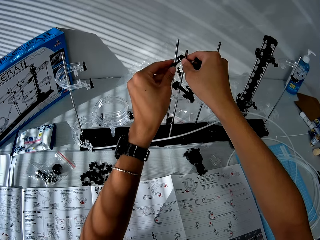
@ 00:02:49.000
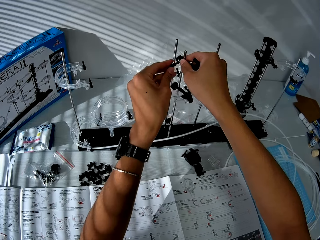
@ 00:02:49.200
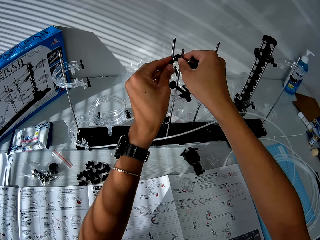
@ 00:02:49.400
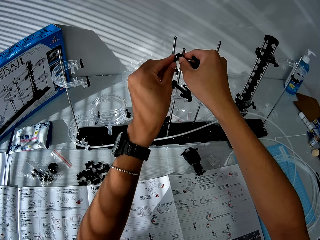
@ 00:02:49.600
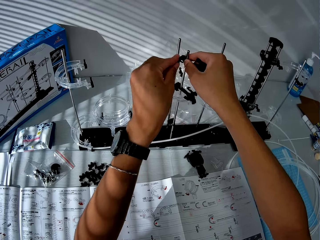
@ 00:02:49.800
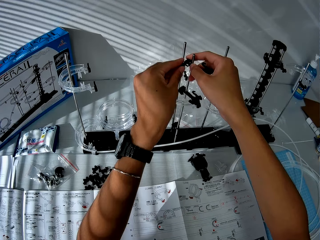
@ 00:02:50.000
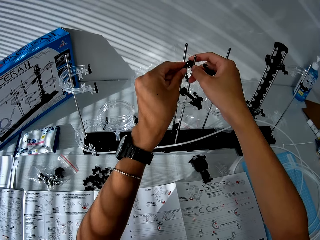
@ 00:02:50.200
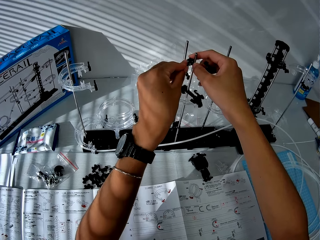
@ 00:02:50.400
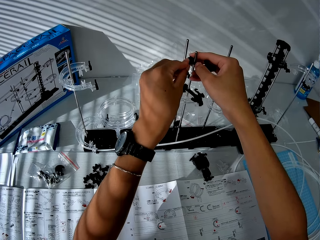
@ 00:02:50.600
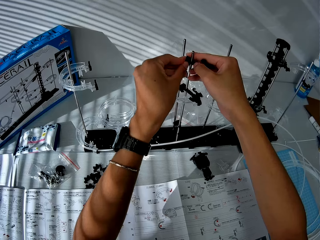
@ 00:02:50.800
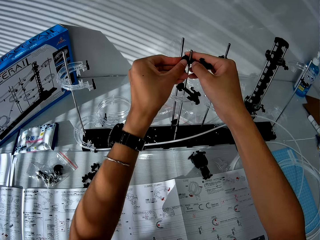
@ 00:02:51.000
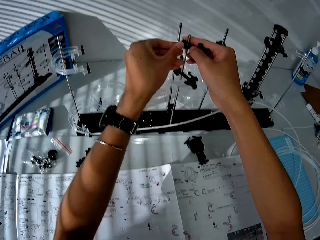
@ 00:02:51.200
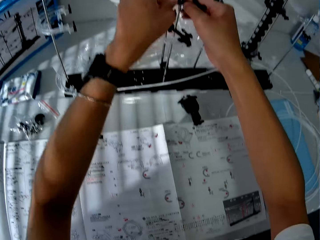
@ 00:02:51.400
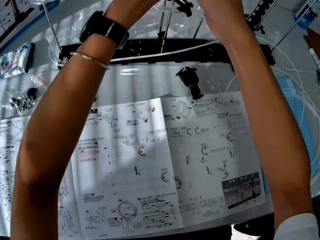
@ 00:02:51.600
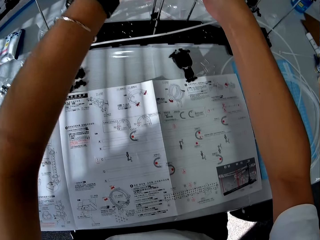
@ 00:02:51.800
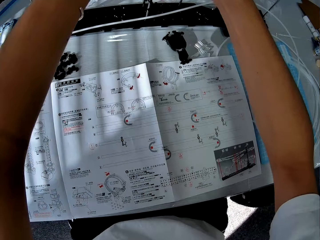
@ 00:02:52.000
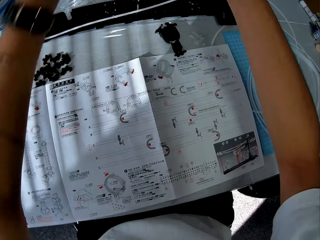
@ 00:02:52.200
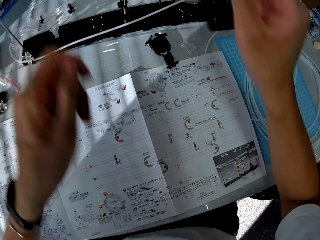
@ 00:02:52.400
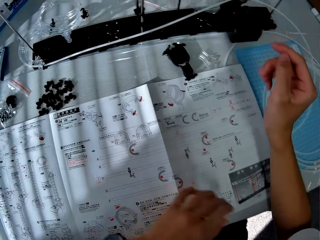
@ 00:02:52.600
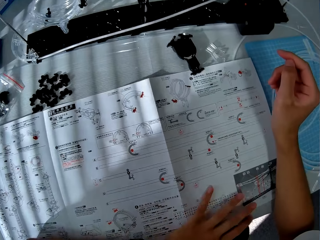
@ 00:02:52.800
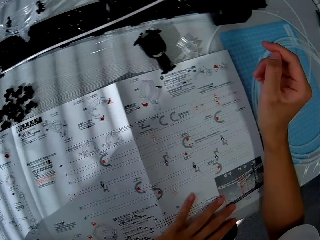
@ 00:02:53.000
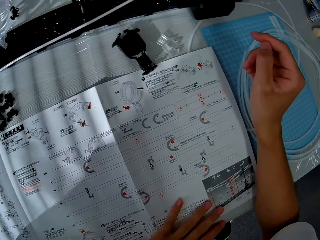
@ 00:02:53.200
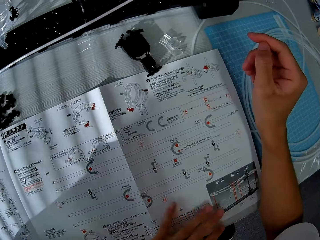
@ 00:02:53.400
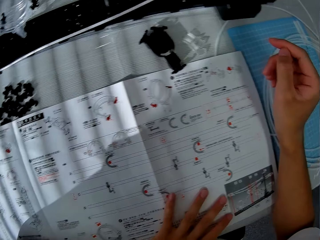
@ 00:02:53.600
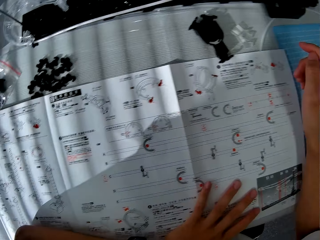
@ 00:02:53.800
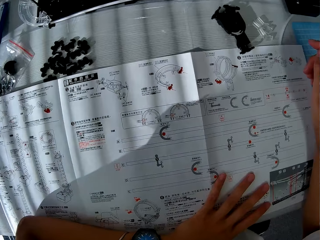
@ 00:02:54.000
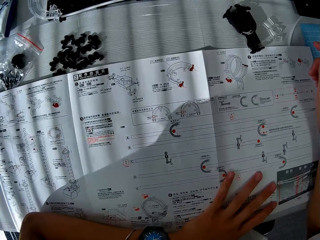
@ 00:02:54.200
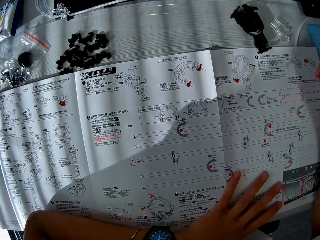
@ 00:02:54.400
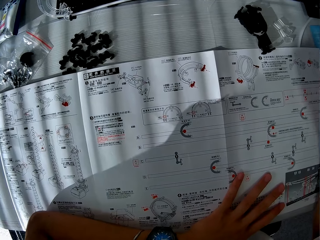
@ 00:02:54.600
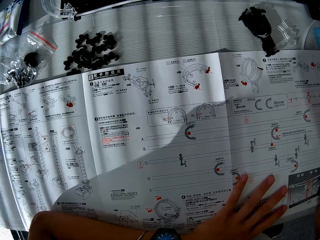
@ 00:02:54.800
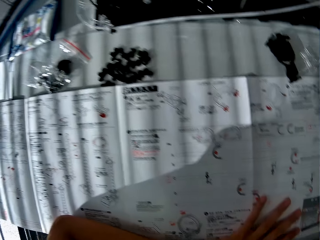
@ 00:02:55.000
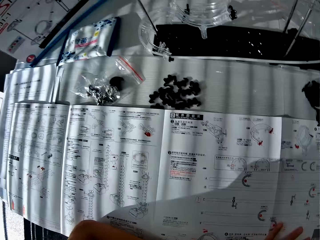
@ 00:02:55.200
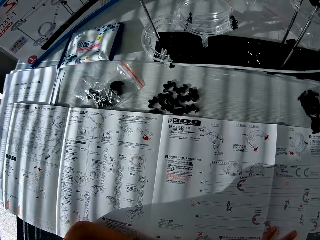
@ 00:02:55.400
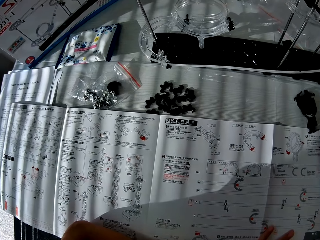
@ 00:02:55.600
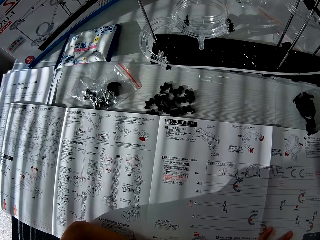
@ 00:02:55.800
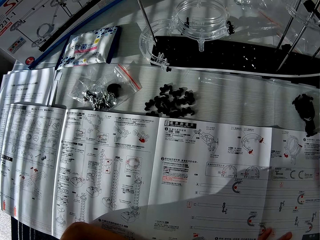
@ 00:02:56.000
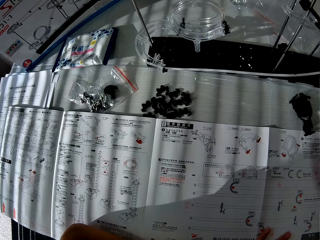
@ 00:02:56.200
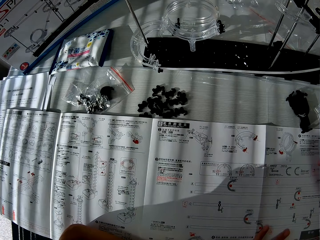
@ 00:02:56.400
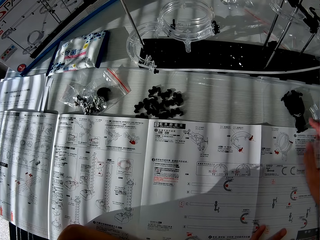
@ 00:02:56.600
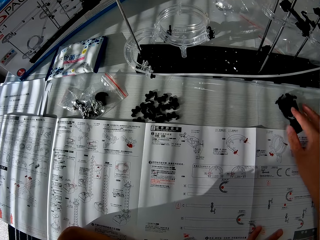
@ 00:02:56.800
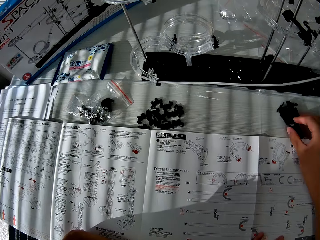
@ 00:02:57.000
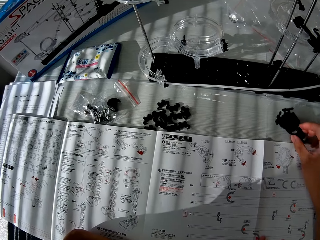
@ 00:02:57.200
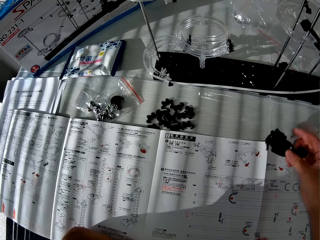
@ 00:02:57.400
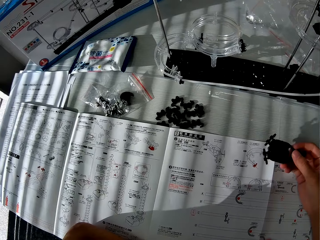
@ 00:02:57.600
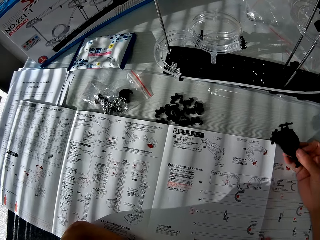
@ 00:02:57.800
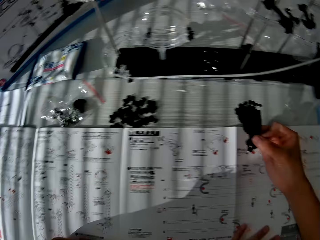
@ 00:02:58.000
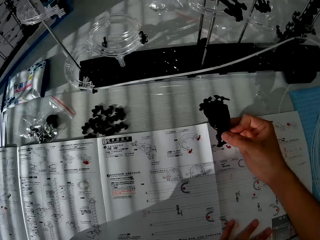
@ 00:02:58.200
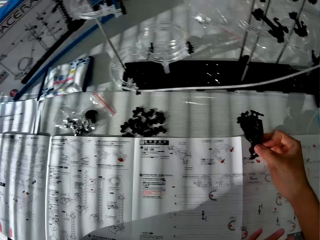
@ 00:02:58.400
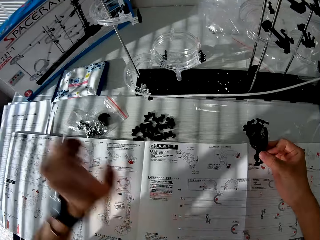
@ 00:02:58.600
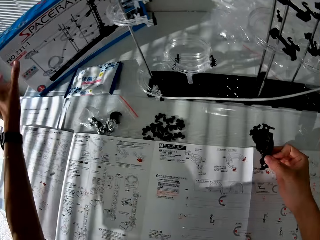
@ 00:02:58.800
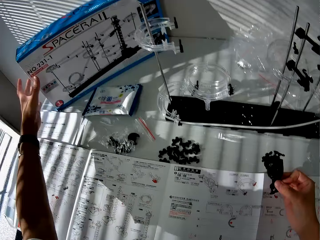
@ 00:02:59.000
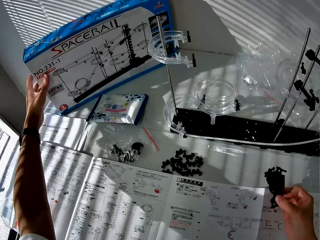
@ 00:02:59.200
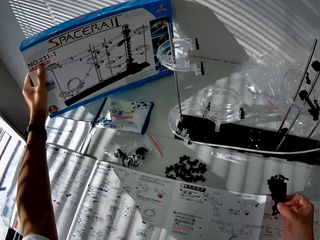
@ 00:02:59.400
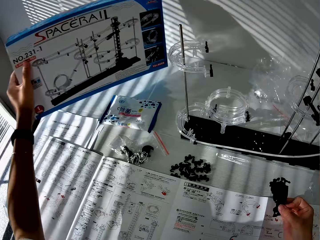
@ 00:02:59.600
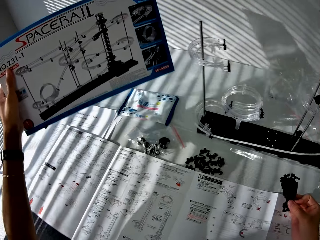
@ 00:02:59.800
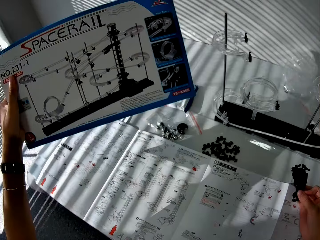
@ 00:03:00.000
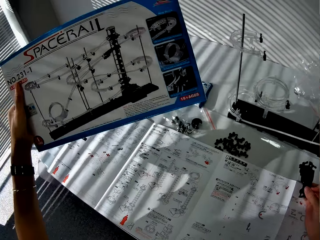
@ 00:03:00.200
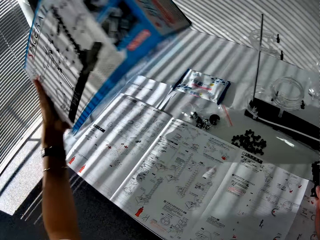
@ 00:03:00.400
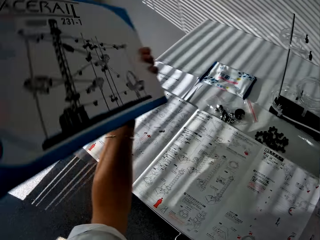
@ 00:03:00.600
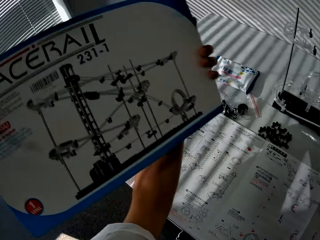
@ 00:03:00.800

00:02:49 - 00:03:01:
The camera wearer pushes down a spacerail part on a shaft, fixes the spacerail part on the shaft, and tightens the spacerail part on the shaft. He moves a camera. He holds a crafting paper. He looks at the paper manual. He moves the camera and moves his hands. He grabs a component or spacerail part on the table. He turns the spacerail part. He grabs the carton or spacerail box with his left hand. He holds the spacerail box.

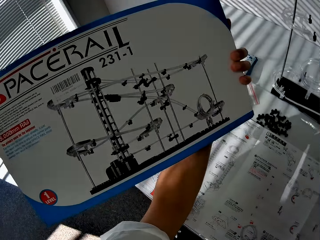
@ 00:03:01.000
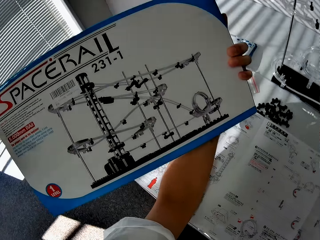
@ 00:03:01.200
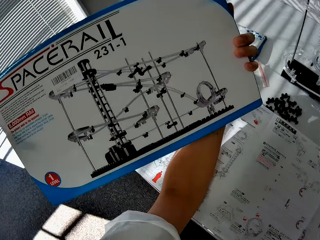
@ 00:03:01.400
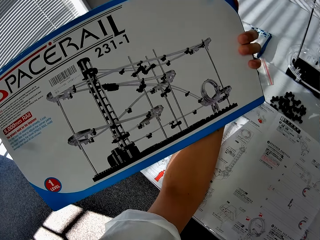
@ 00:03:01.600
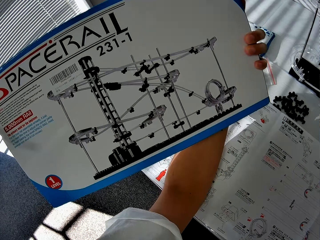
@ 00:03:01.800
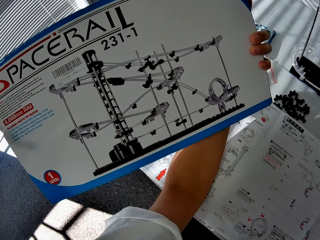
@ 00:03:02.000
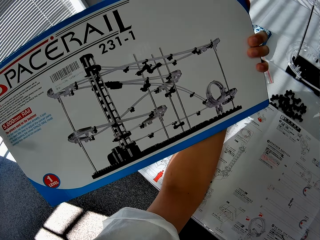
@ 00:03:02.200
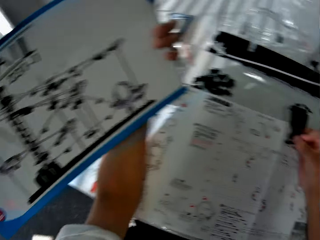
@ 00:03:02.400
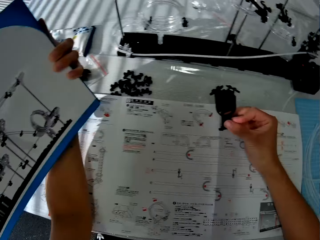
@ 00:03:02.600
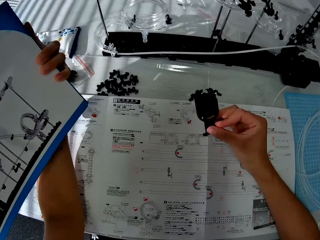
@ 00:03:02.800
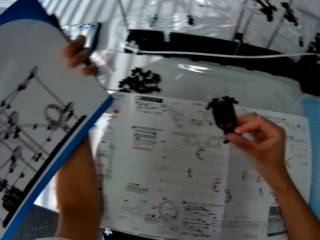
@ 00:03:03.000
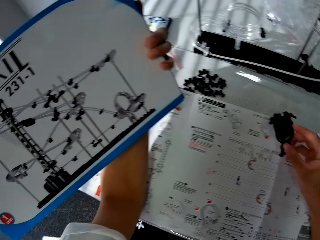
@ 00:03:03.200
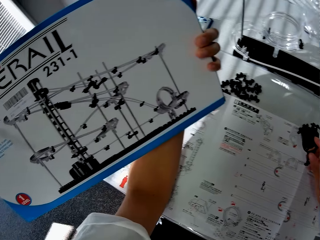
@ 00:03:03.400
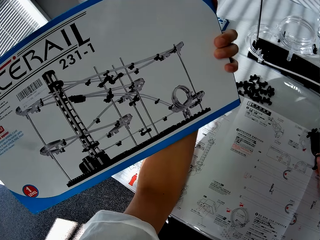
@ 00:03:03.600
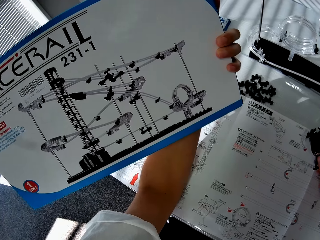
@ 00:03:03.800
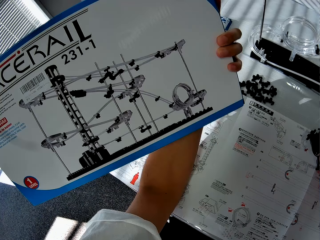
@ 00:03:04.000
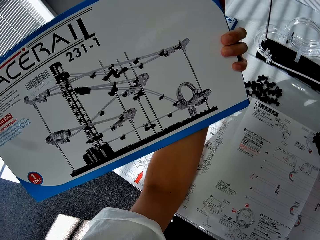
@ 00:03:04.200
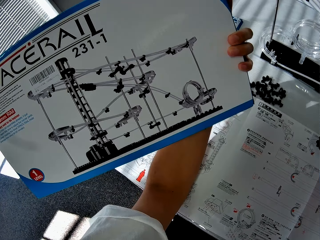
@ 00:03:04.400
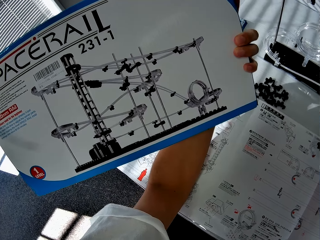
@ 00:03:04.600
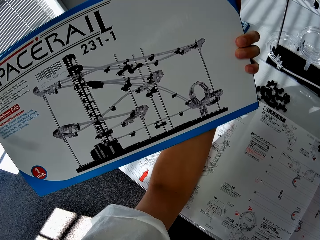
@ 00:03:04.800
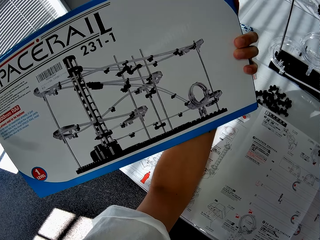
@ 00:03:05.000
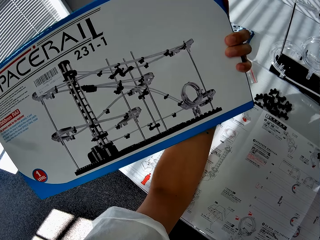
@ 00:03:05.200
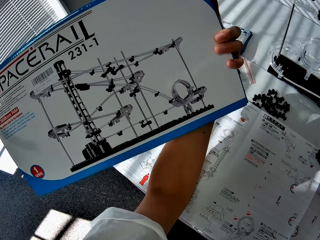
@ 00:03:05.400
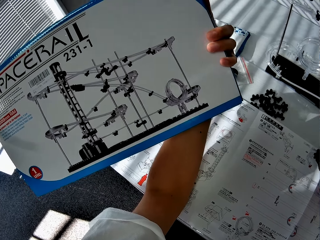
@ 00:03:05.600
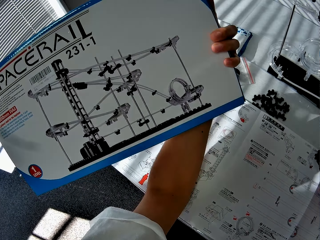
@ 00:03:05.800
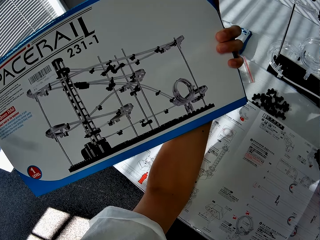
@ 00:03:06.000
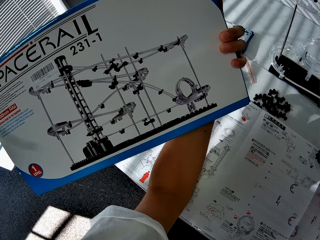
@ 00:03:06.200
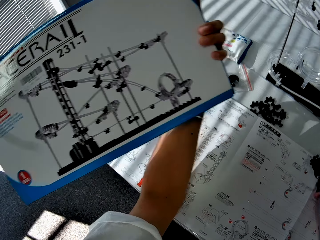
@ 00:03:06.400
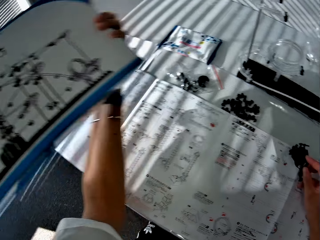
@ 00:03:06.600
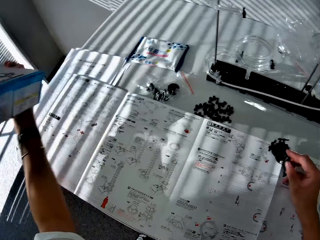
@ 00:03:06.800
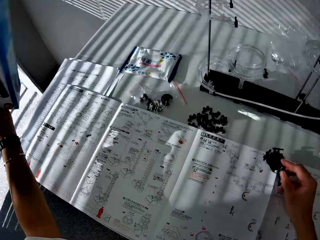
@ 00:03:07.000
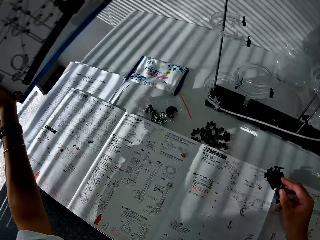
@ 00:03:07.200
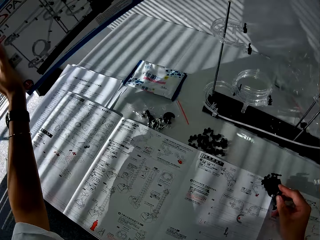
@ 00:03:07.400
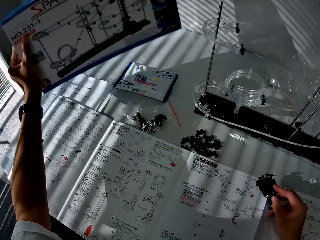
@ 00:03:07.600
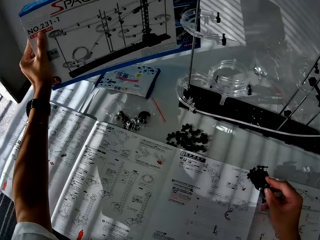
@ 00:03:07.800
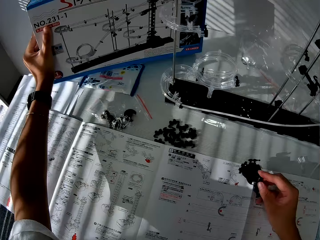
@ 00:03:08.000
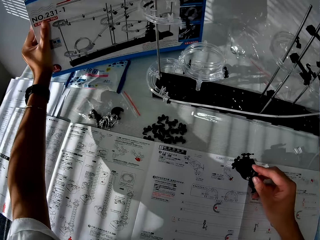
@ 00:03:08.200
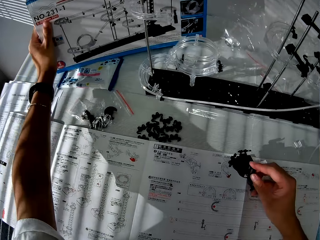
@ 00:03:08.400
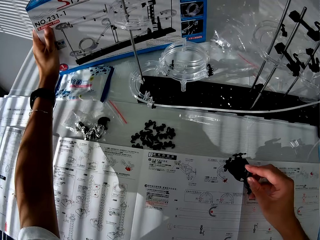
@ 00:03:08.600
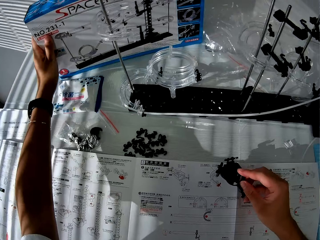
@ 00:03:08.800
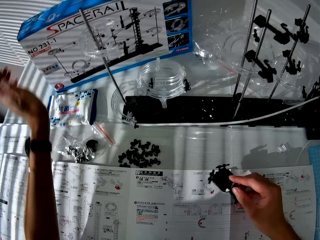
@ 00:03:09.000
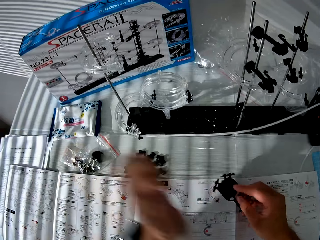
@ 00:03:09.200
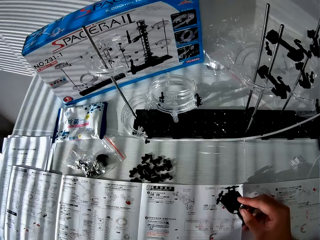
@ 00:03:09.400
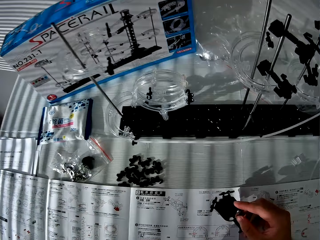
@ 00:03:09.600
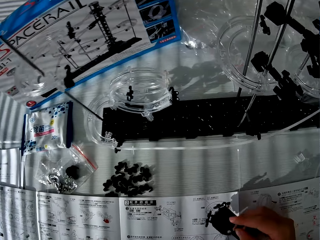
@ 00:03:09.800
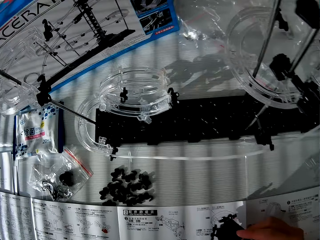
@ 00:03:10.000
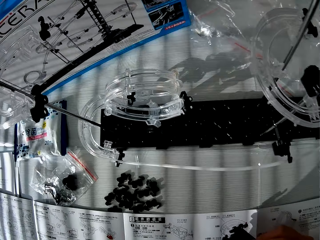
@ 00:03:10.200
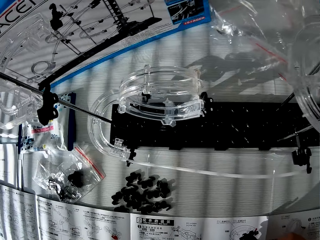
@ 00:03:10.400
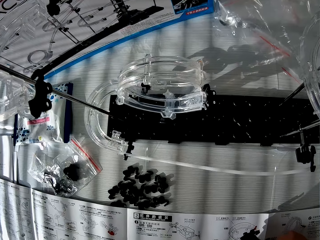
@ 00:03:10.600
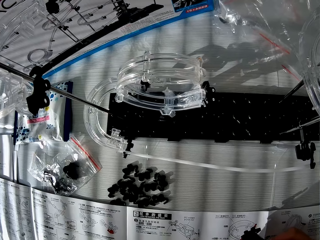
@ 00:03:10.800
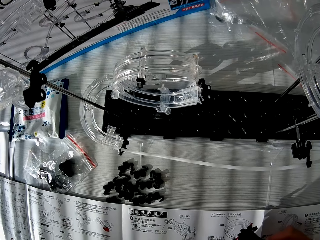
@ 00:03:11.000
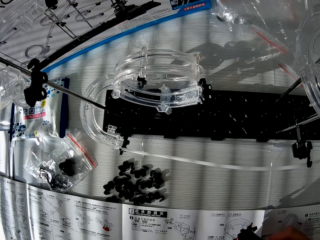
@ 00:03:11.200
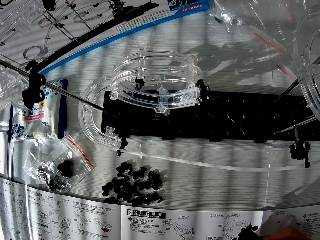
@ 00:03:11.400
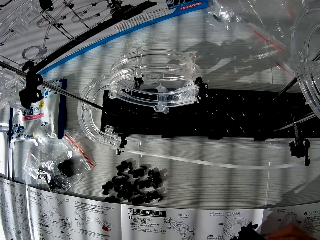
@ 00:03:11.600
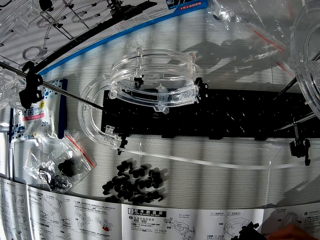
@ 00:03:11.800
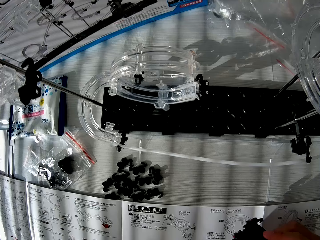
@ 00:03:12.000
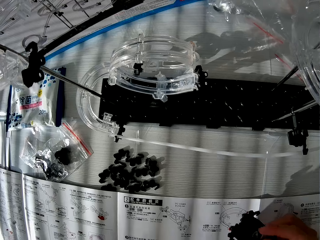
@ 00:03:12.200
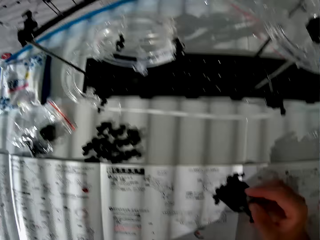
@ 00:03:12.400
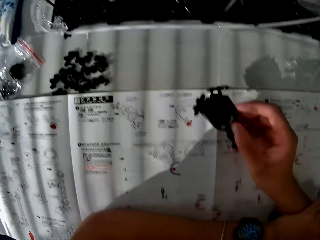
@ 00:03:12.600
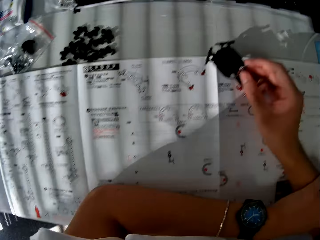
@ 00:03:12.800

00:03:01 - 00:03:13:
The camera wearer turns a spacerail box. He moves a camera. He moves his hands. He moves the camera. He places the spacerail box on a table. He withdraws his hand. He moves the camera. He moves his right hand.
